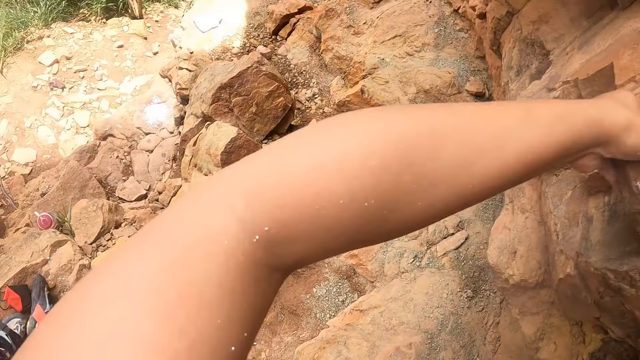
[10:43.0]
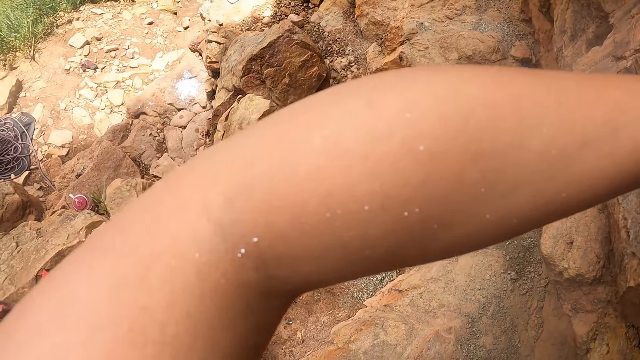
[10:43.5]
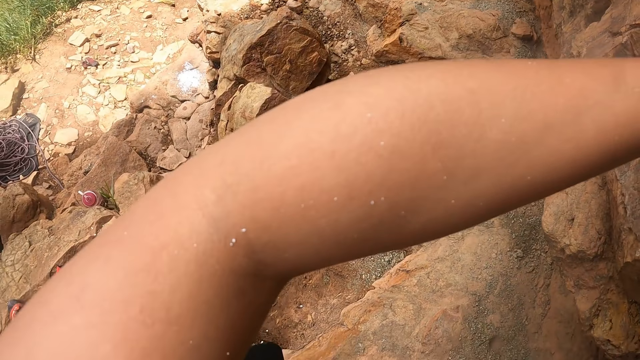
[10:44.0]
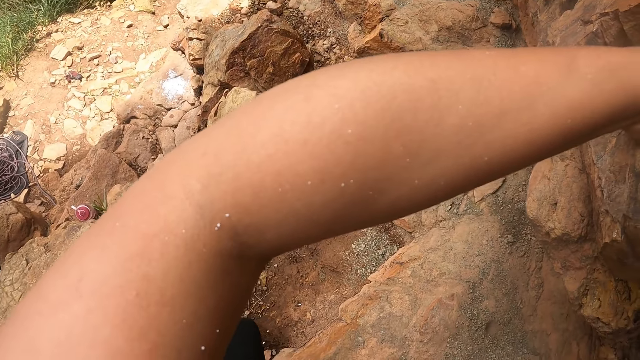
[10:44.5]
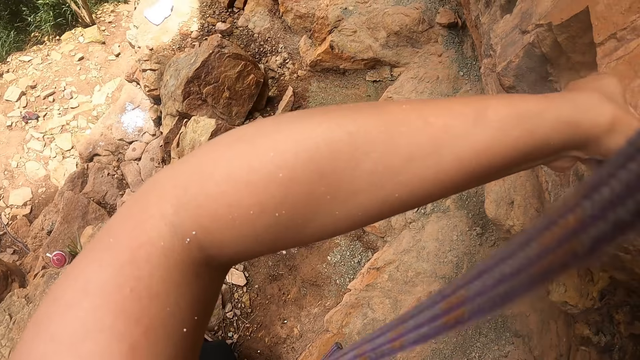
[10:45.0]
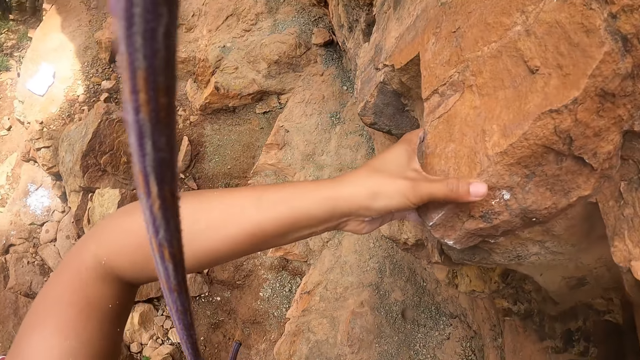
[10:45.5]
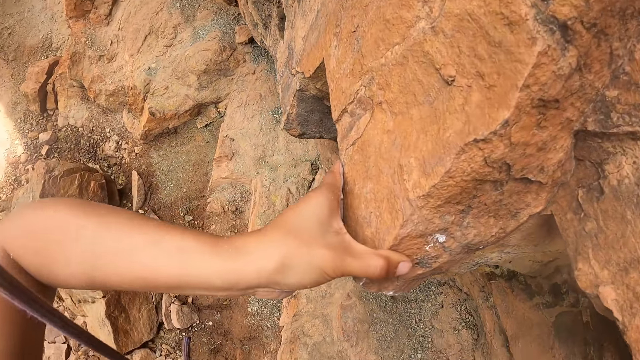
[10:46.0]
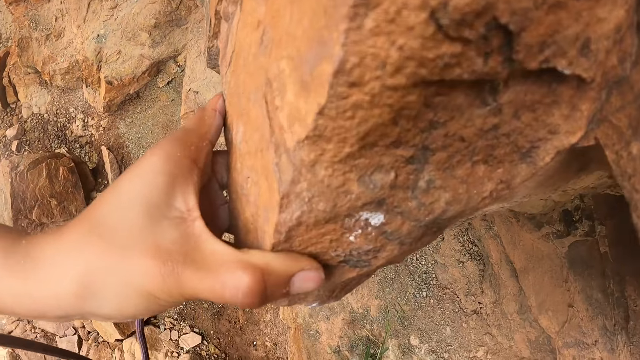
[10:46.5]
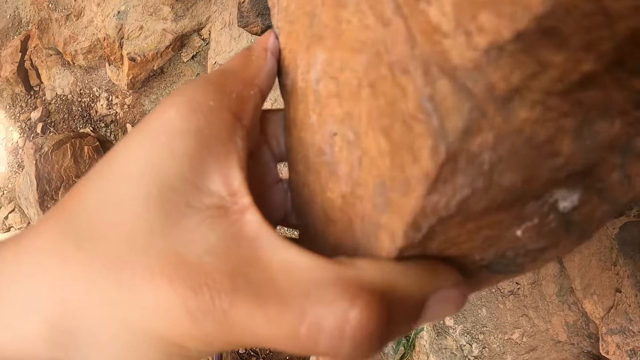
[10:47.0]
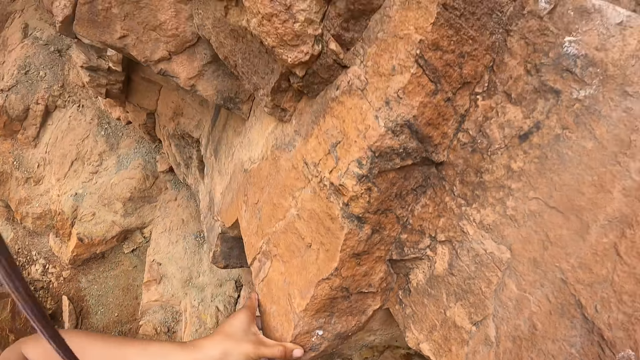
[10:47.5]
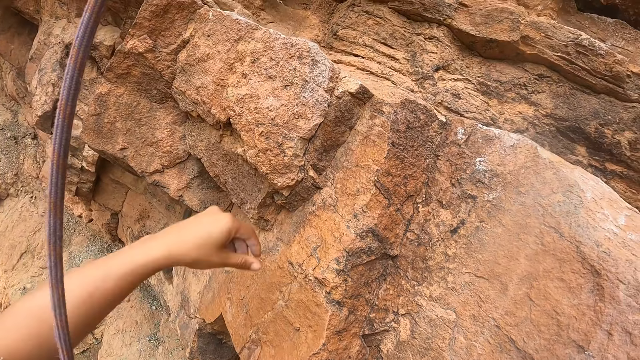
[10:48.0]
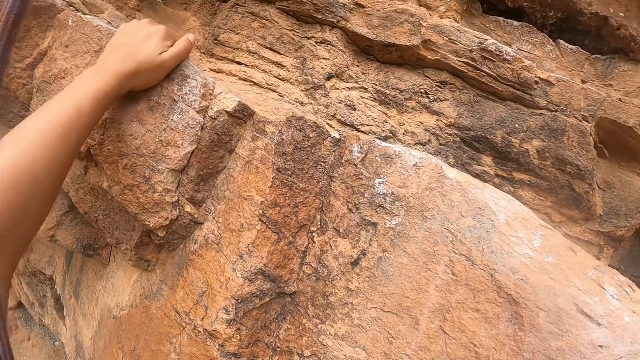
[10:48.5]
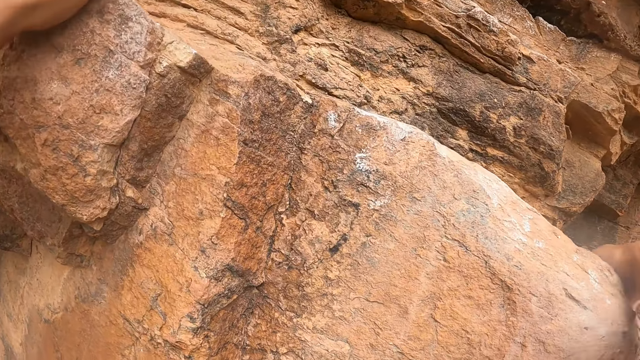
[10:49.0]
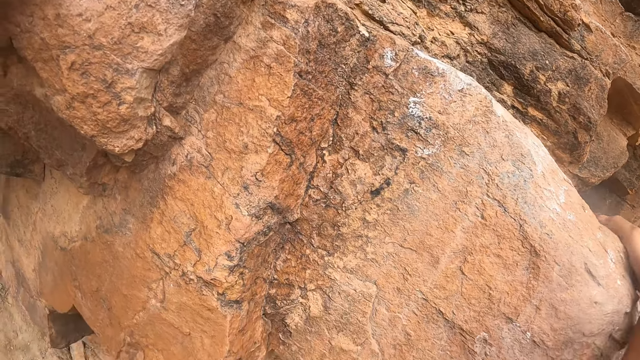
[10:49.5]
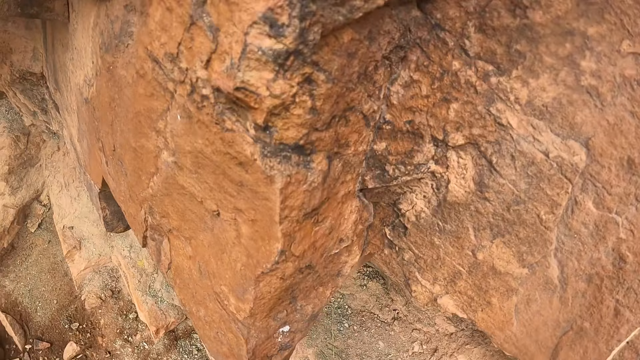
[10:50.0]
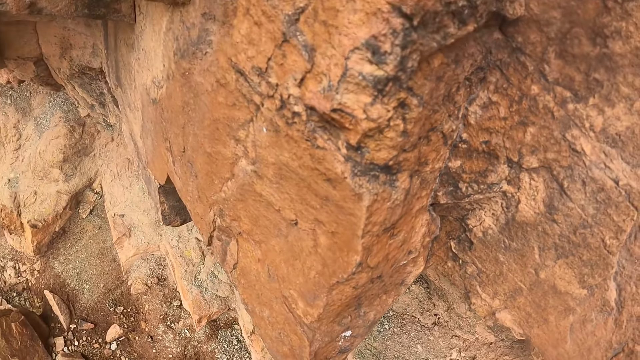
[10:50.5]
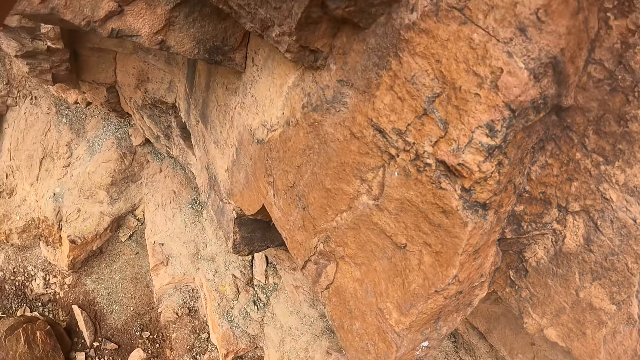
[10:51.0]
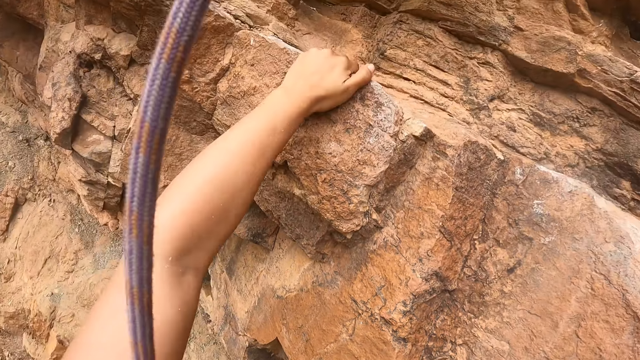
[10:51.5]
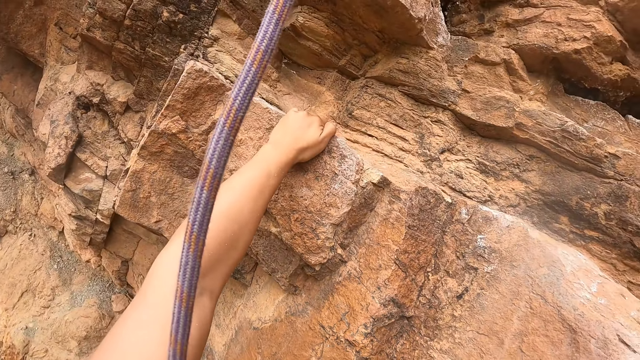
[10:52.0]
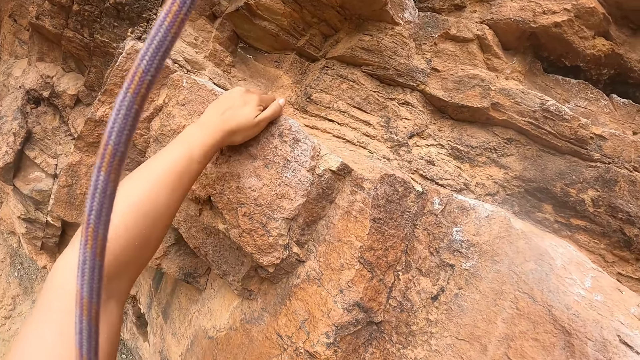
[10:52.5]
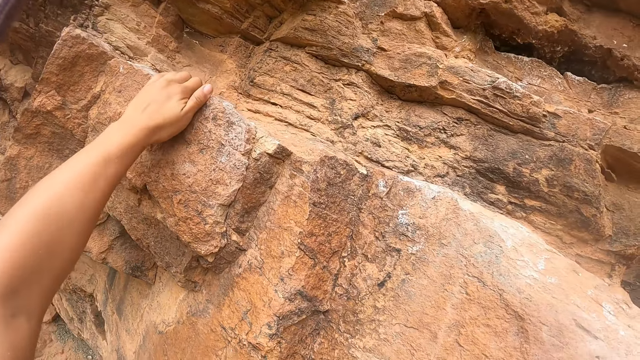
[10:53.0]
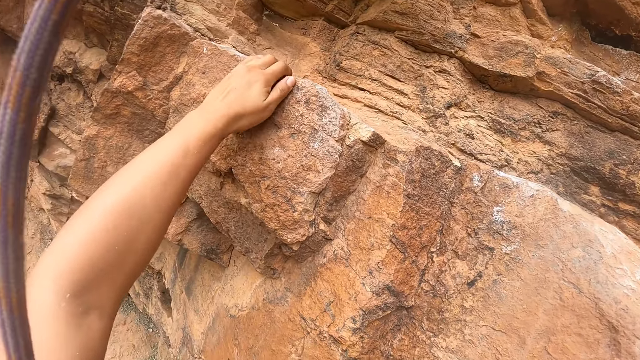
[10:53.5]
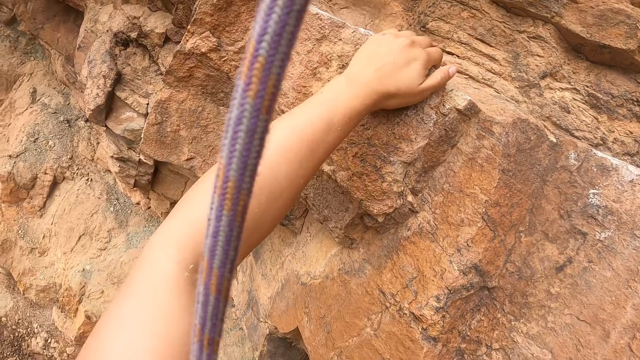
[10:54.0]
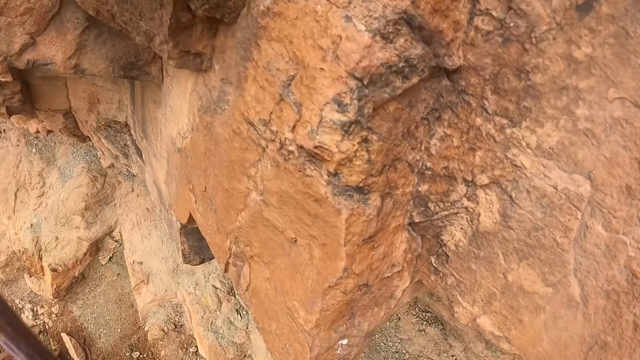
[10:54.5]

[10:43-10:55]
The camera wearer holds the stone. They look around. They hold the mountain.

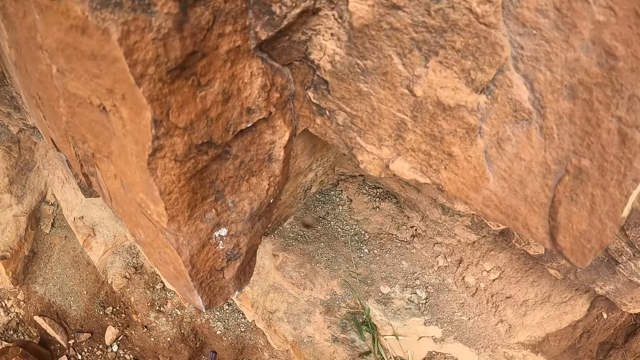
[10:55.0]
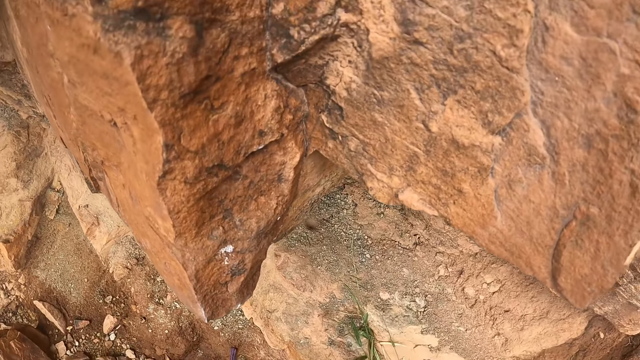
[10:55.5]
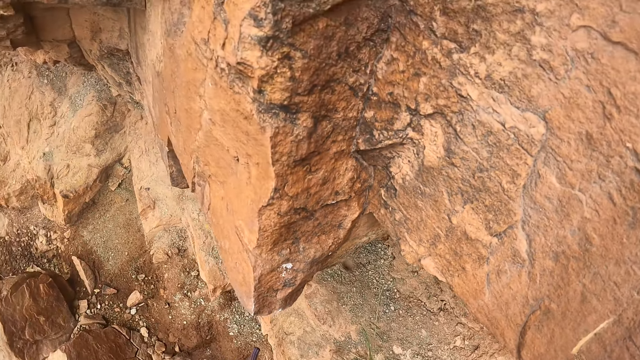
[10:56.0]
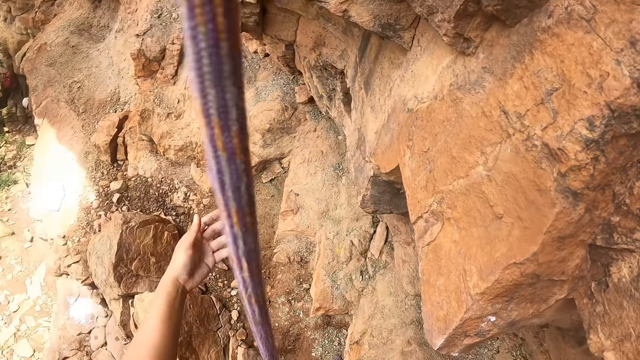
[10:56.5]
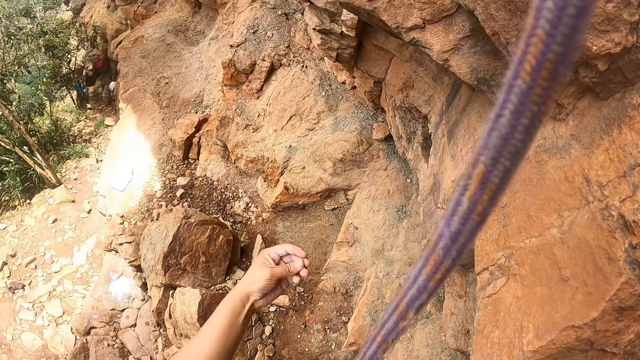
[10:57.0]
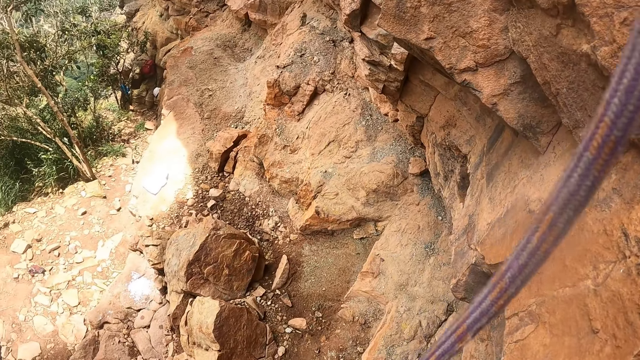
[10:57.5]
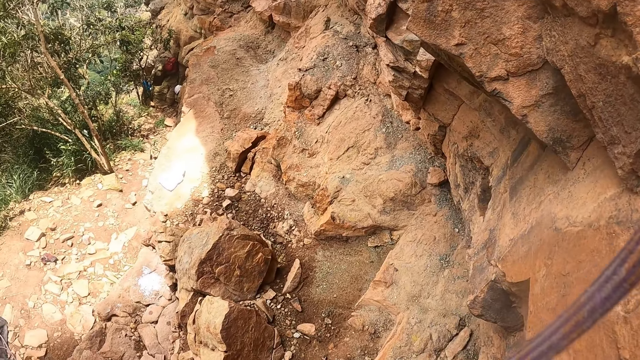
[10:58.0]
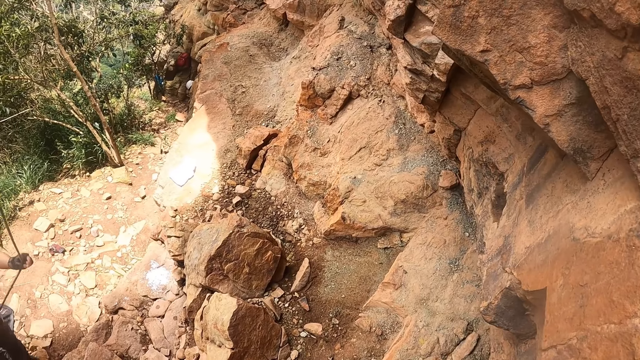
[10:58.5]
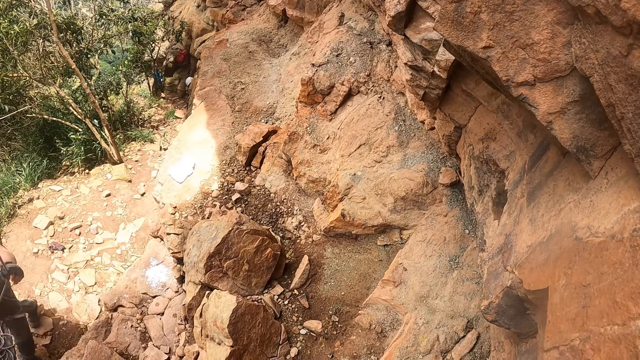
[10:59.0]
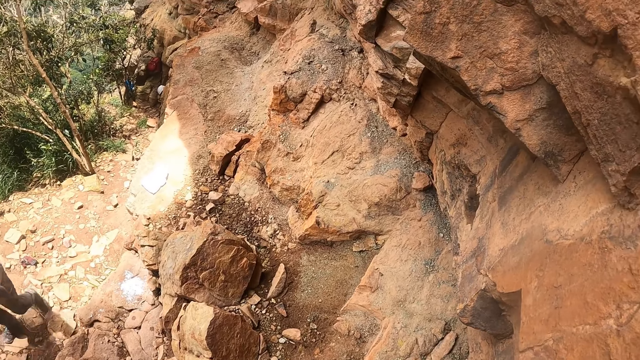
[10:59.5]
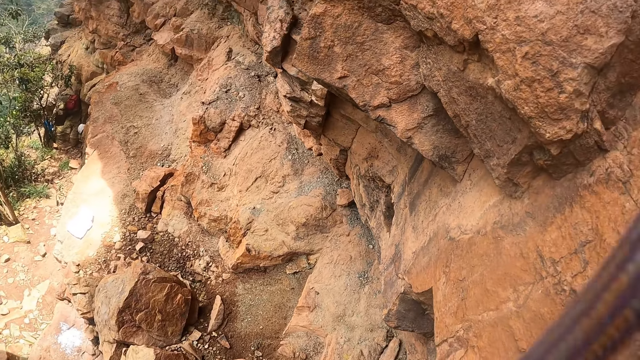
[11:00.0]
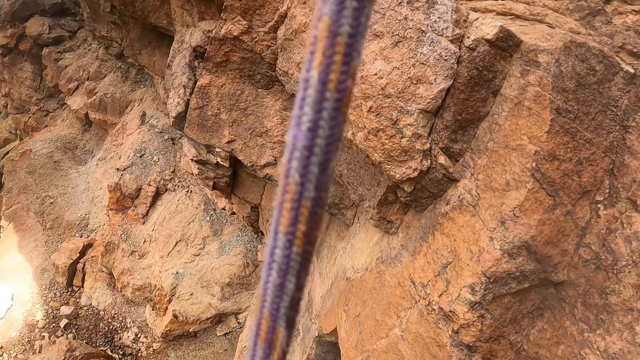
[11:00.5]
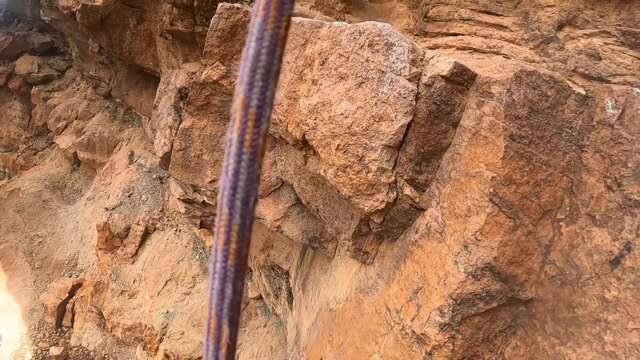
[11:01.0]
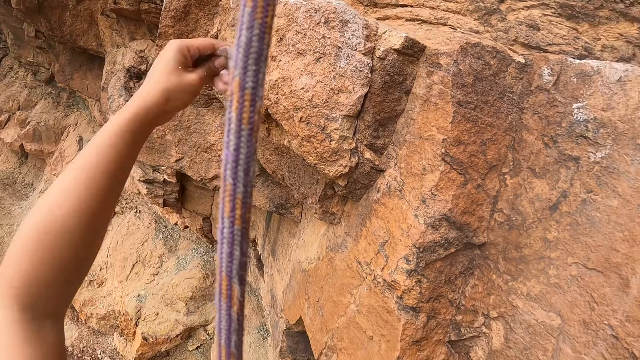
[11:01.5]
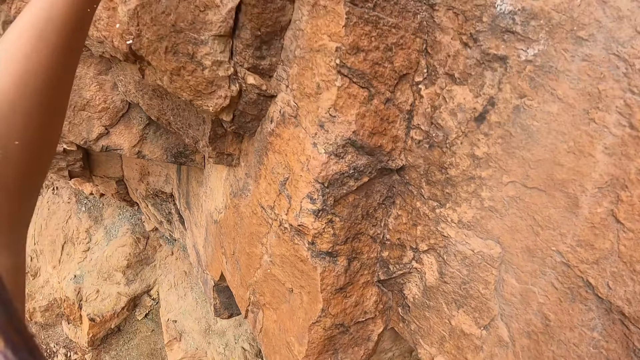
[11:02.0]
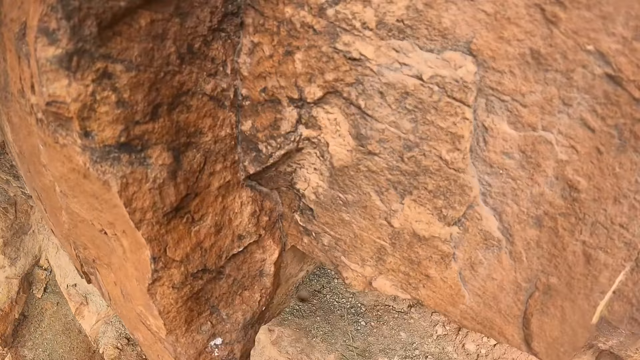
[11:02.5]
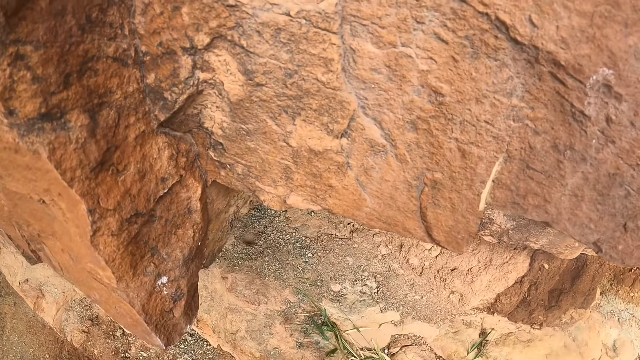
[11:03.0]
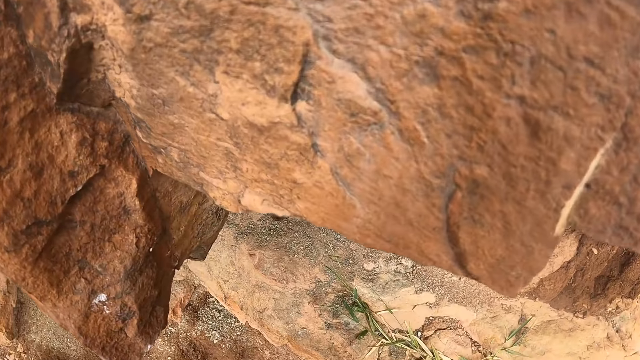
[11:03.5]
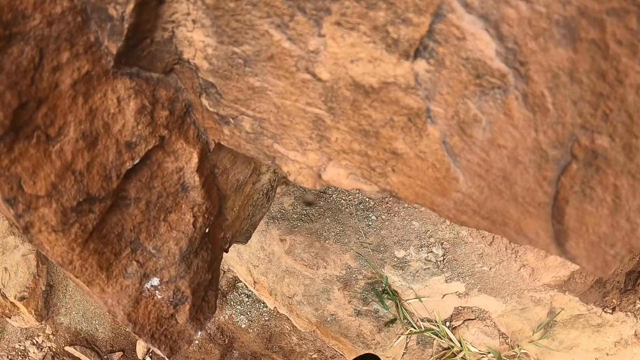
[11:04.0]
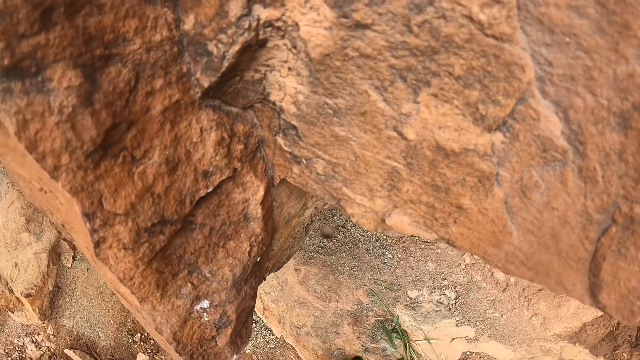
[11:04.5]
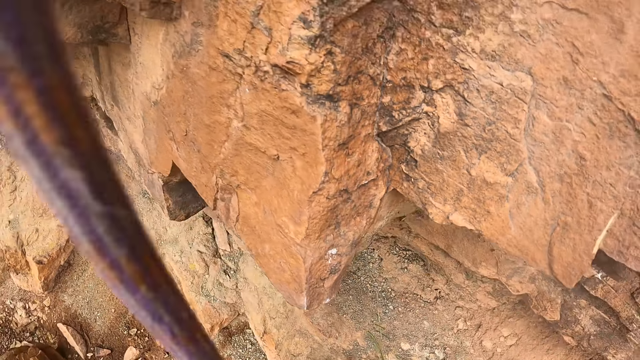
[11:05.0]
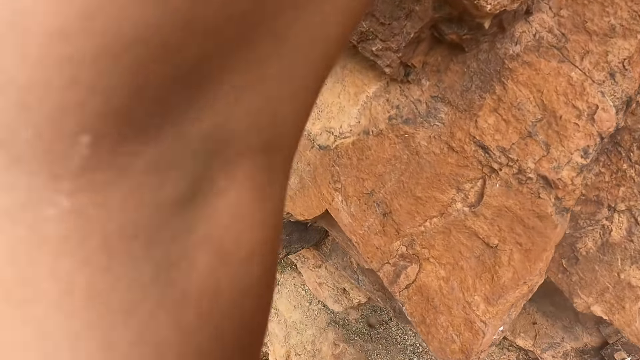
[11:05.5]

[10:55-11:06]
The camera wearer looks around. They look at the hand. They look around. They hold the mountain. They look around.
